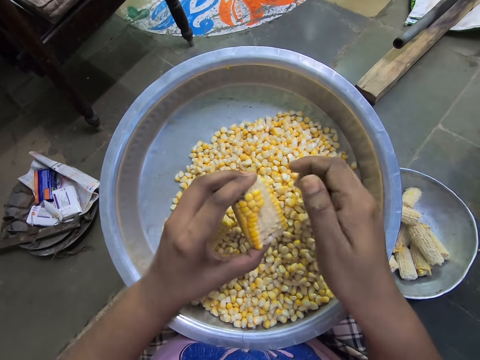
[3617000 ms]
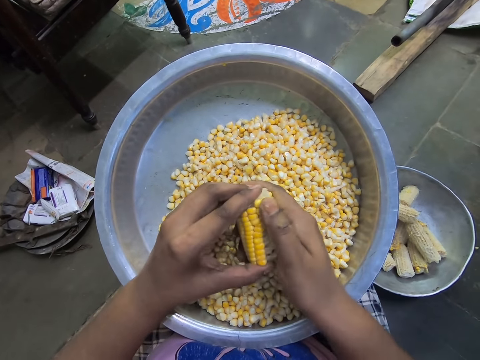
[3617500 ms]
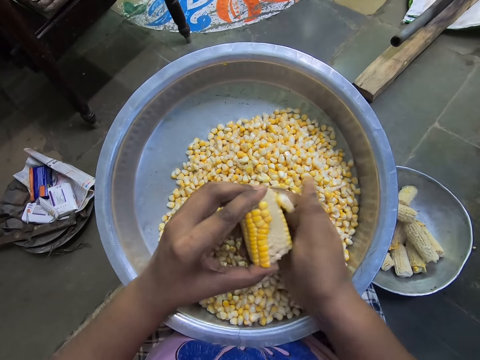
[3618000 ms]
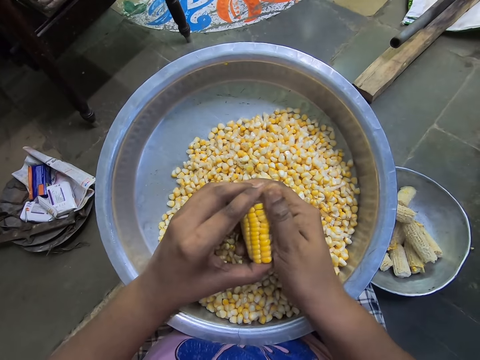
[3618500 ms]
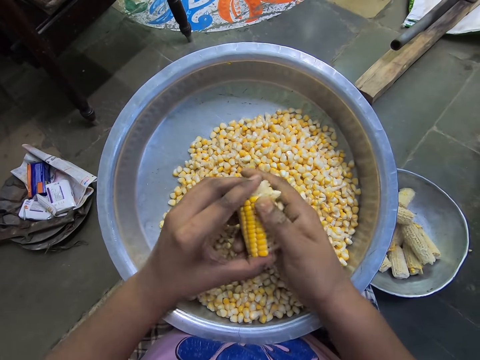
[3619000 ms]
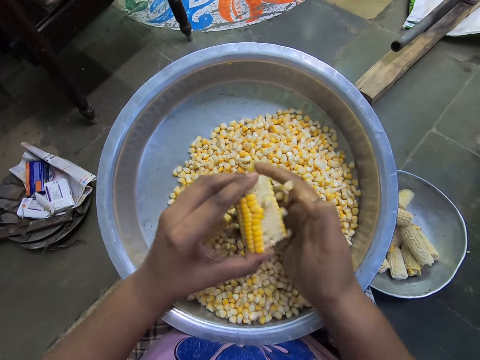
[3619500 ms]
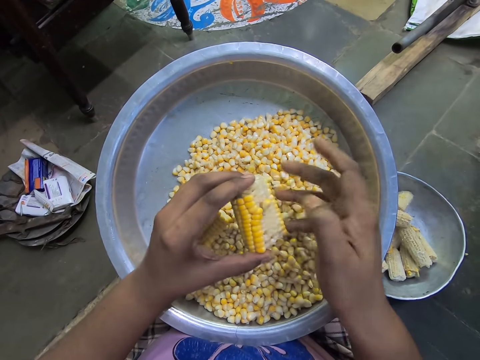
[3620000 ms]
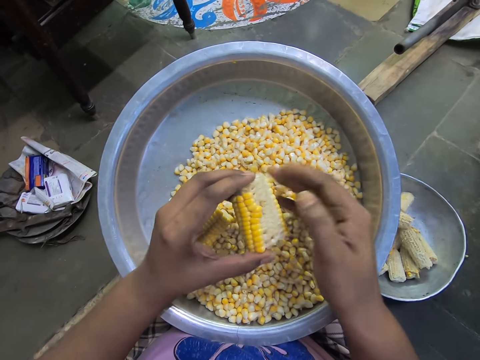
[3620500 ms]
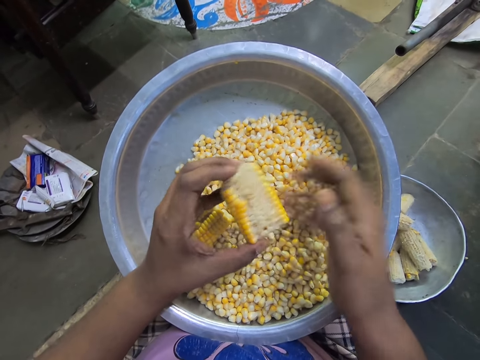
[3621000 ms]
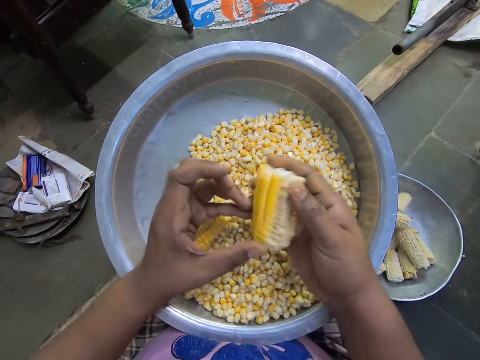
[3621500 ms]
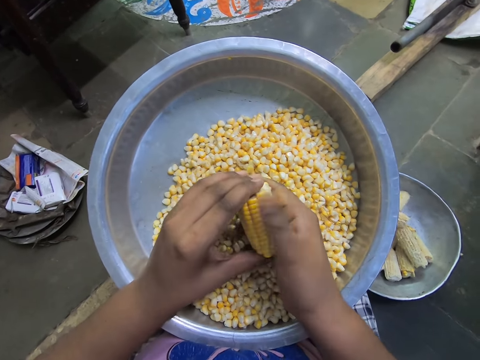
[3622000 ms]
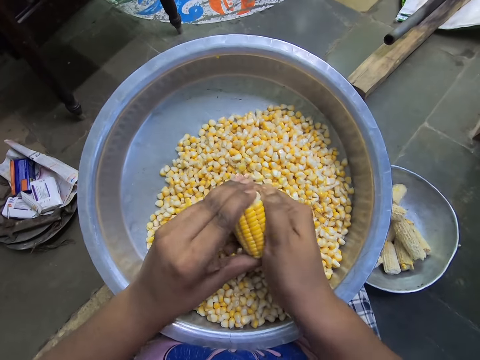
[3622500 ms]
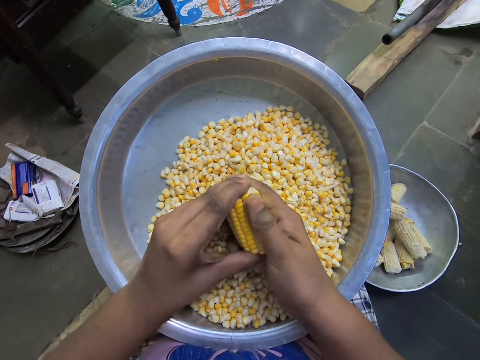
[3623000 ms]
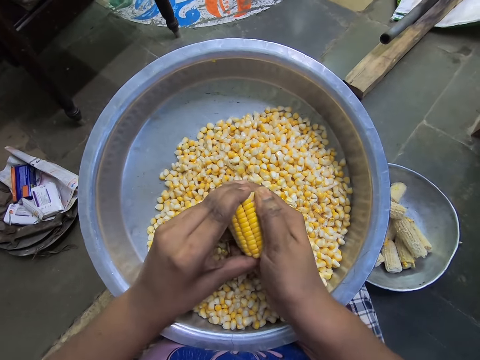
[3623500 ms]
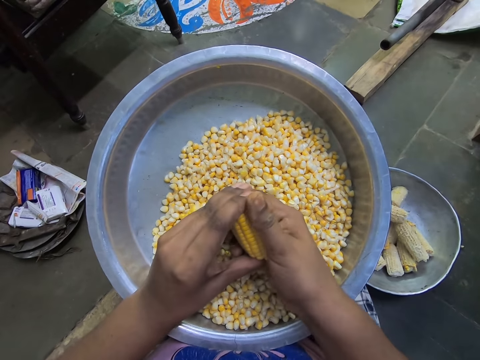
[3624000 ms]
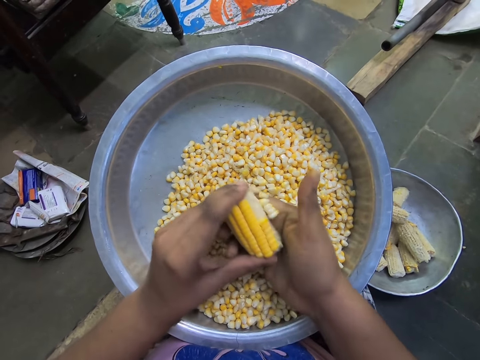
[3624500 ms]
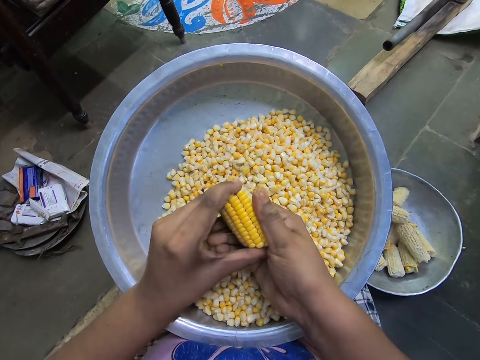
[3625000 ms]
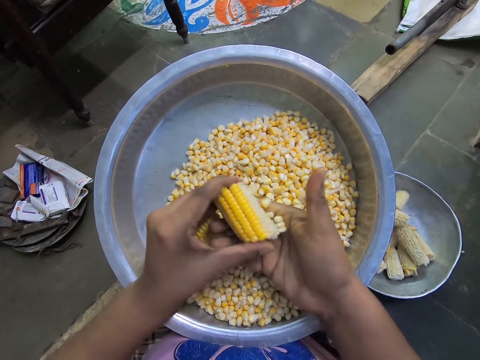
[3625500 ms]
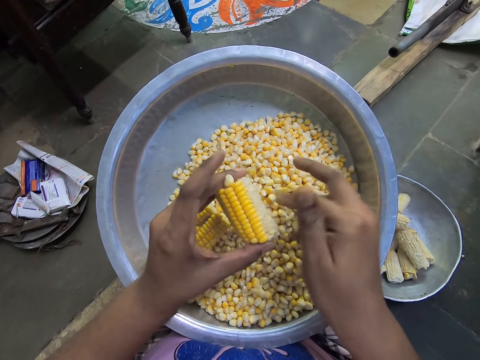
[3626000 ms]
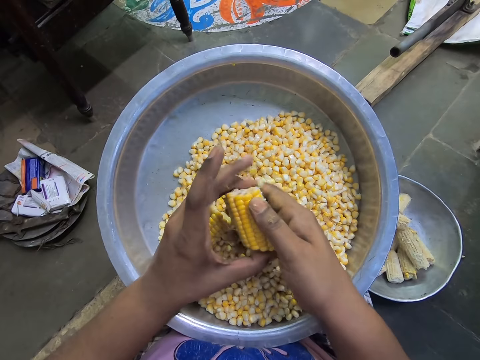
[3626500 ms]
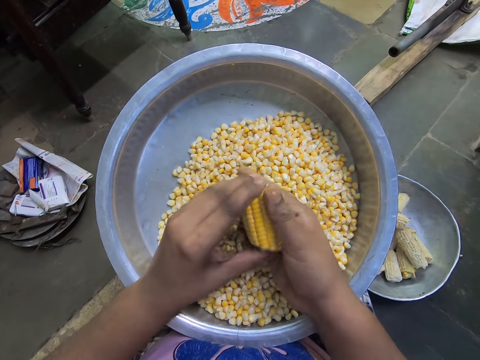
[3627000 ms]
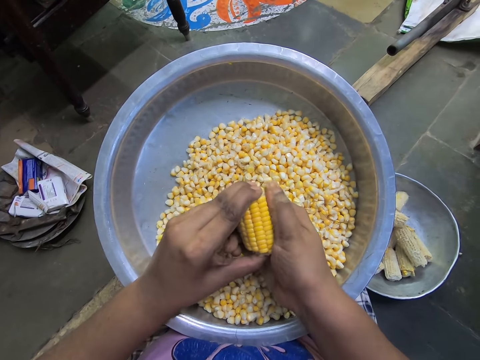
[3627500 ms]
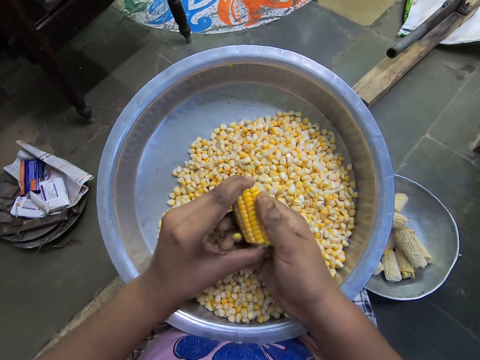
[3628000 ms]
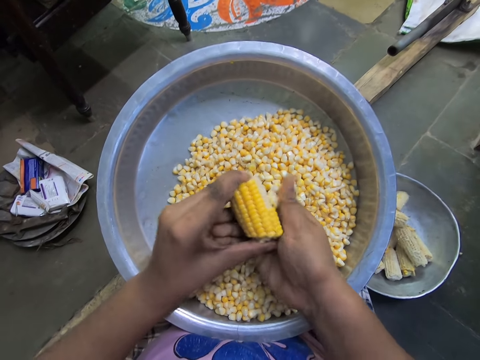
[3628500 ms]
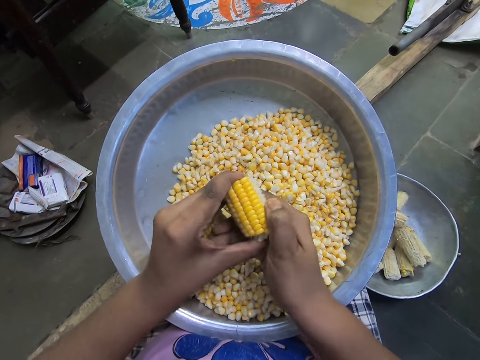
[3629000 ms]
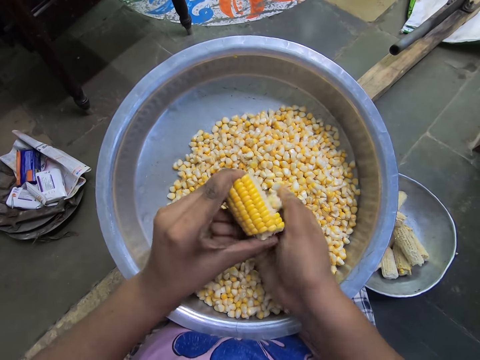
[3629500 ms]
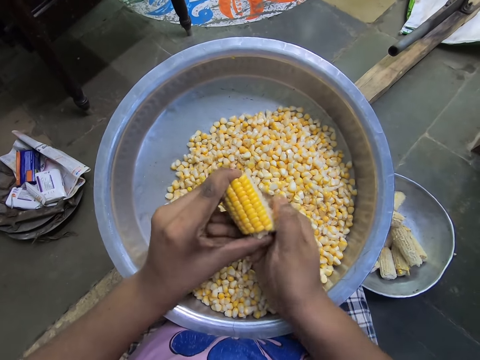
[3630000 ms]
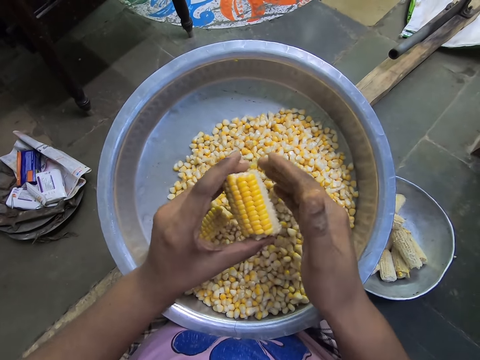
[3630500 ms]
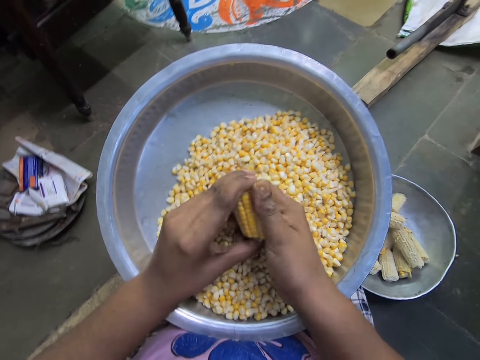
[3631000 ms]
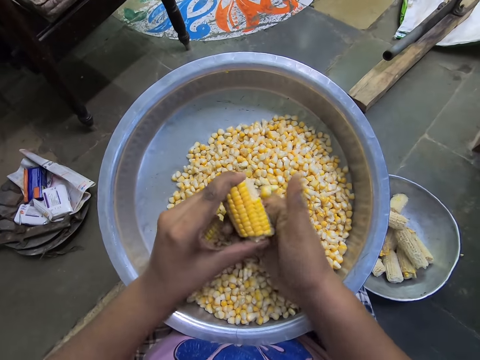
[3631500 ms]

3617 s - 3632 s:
The camera wearer adjusts the corn with both hands. She peels some seeds of the corn in her left hand with her right hand into the basin on her legs.

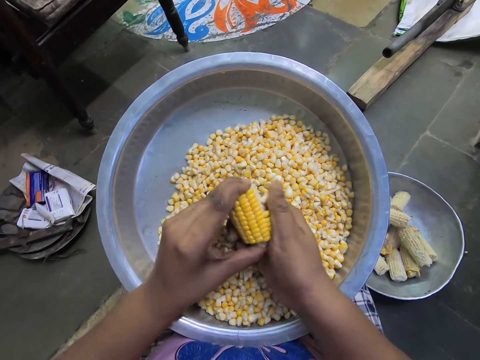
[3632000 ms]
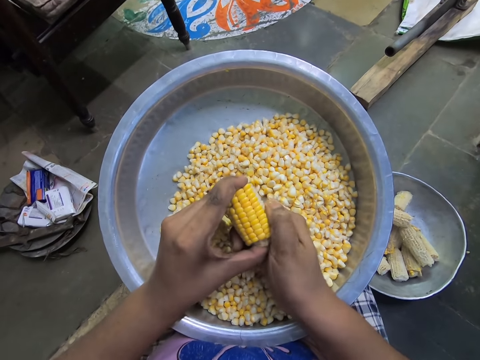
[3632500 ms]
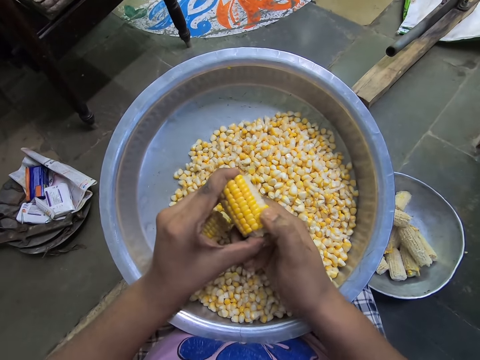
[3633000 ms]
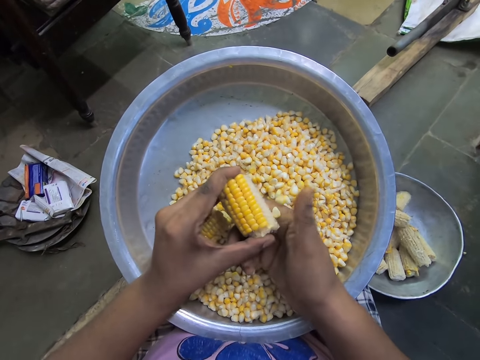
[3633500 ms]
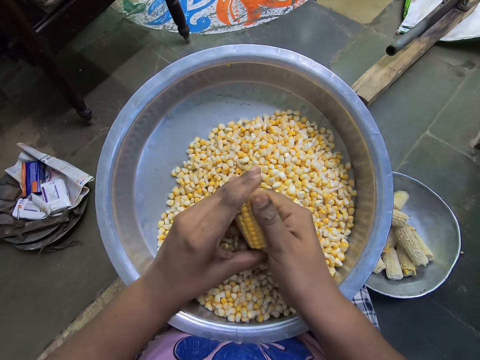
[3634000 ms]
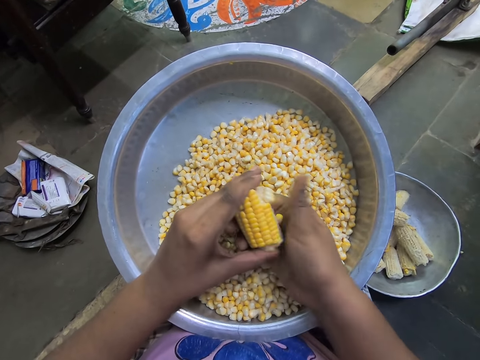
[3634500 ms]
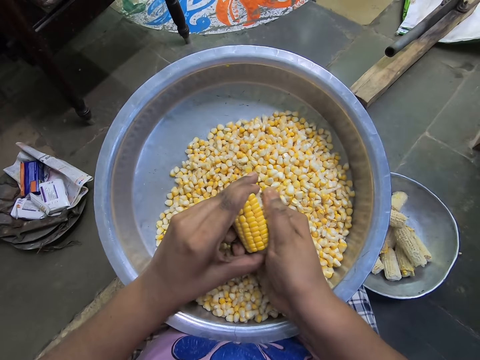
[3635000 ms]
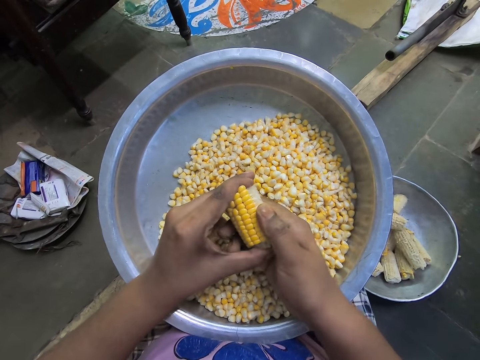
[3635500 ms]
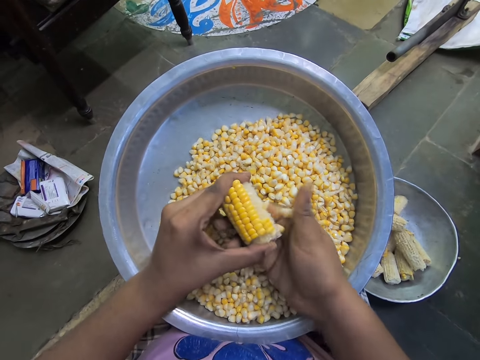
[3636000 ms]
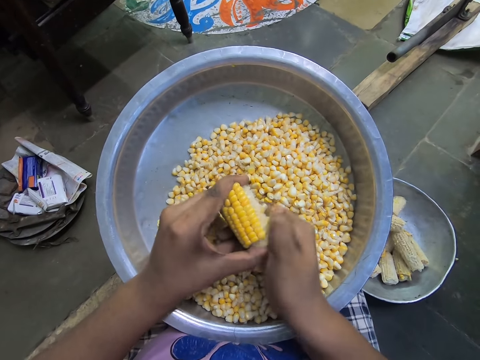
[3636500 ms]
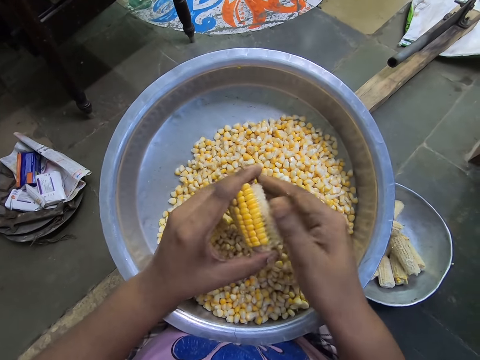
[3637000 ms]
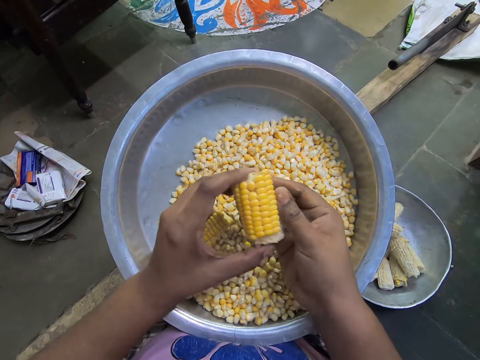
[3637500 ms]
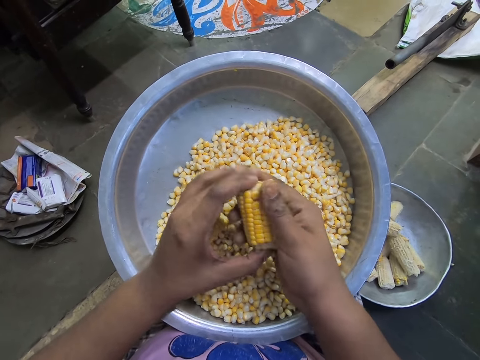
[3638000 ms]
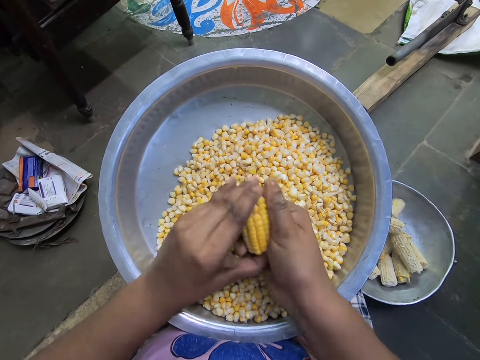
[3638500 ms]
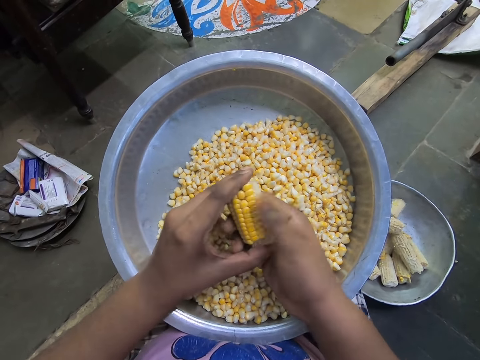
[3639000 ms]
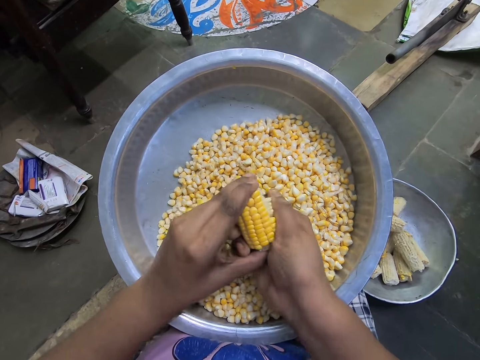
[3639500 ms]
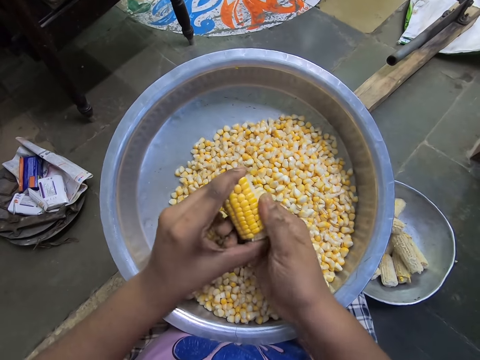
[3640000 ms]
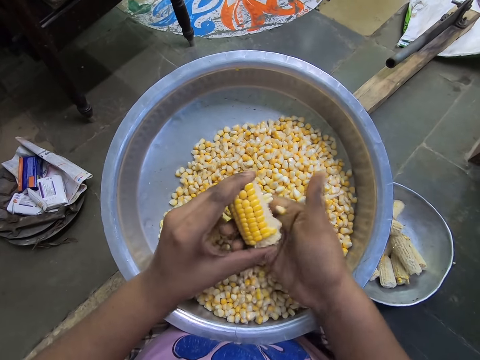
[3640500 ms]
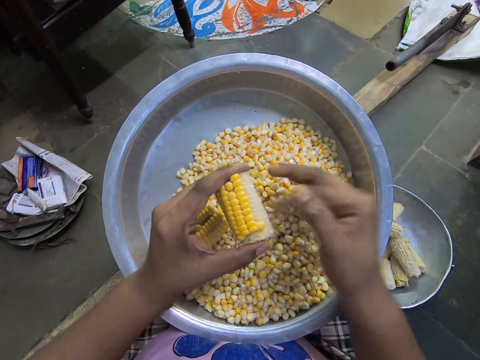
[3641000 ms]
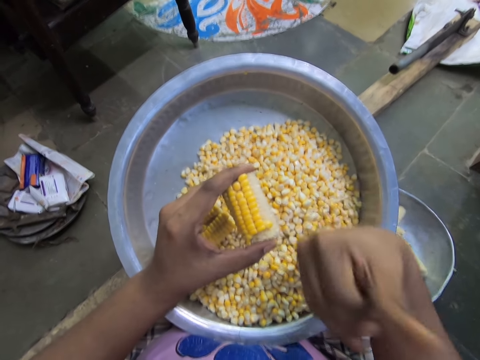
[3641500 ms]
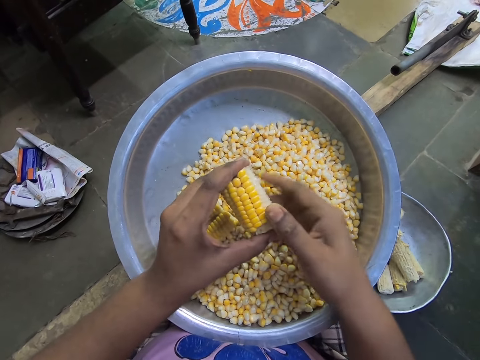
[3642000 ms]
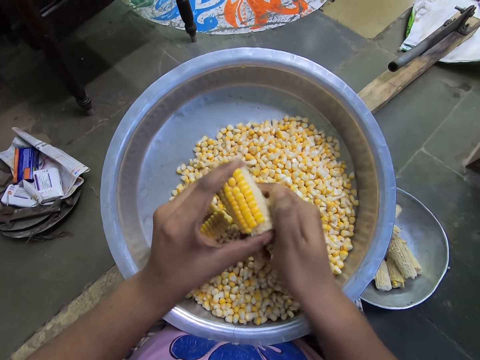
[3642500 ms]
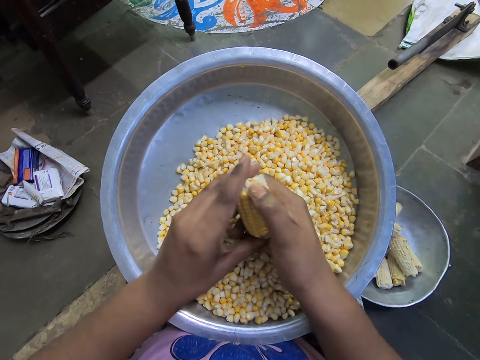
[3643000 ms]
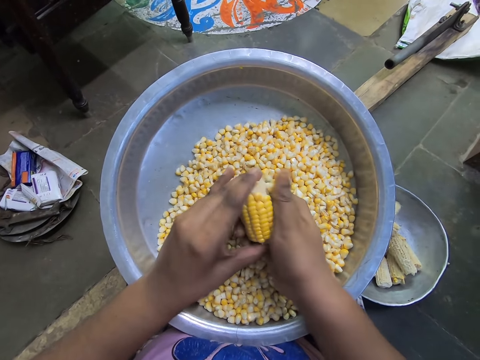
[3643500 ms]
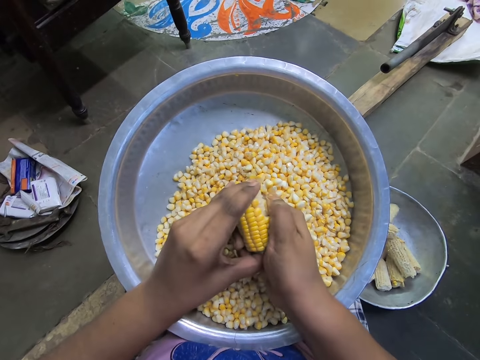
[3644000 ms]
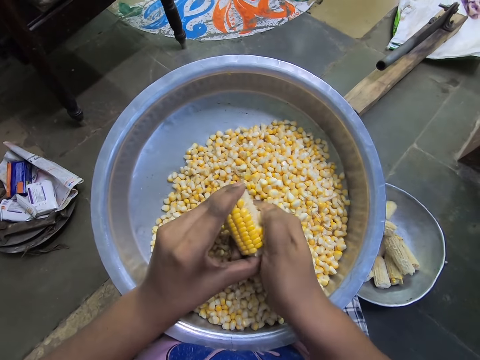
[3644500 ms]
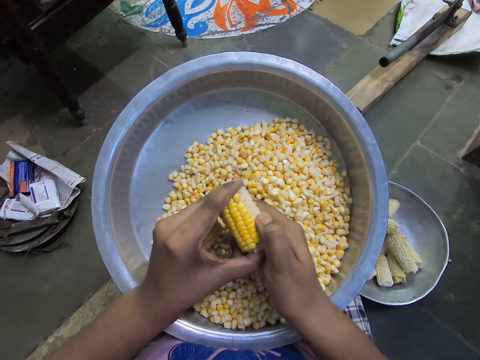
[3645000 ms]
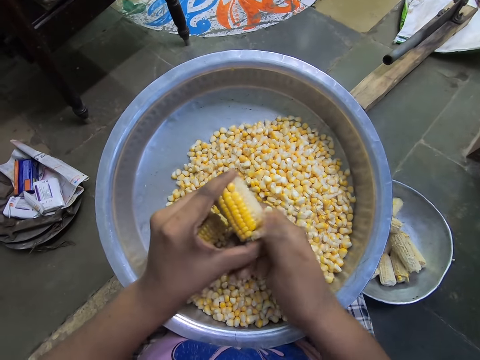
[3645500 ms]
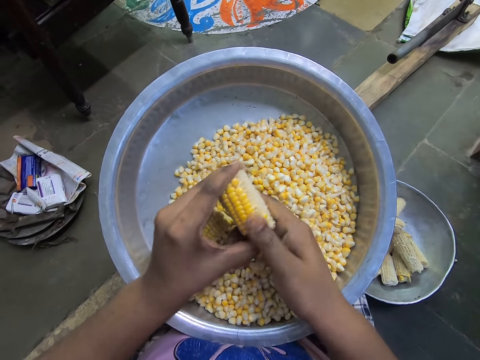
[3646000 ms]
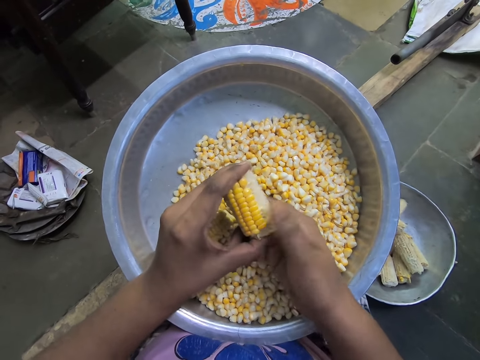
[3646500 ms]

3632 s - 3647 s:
The camera wearer blows a seed off her right hand. She peels some seeds of the corn in her left hand with her right hand into the basin on her legs.
